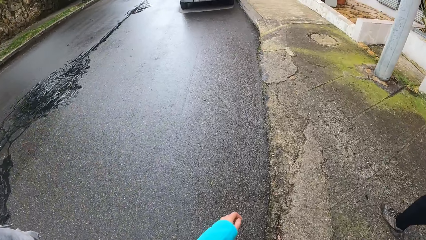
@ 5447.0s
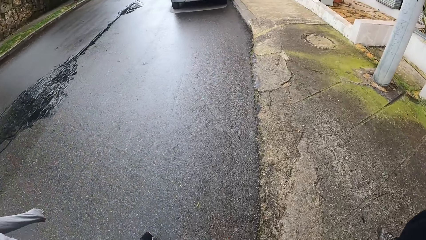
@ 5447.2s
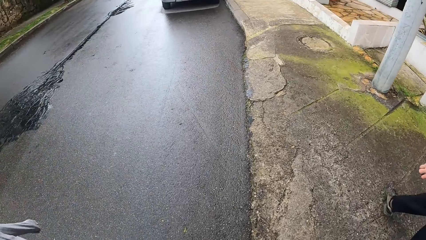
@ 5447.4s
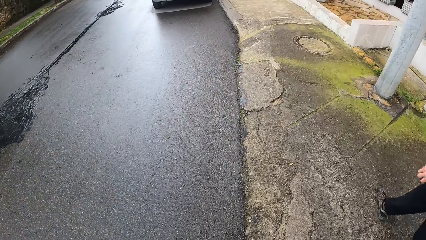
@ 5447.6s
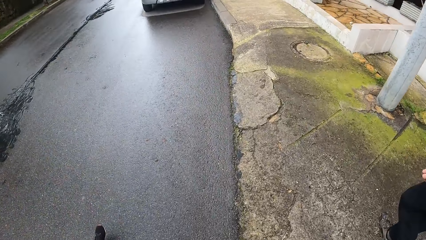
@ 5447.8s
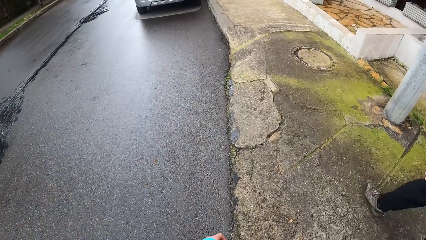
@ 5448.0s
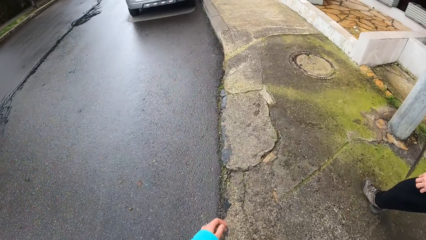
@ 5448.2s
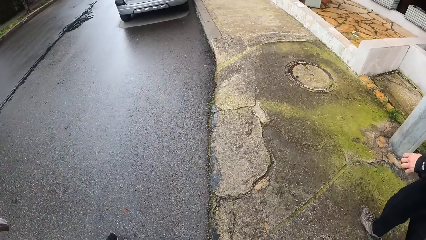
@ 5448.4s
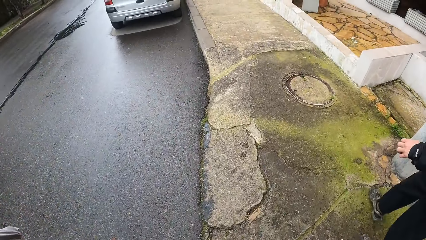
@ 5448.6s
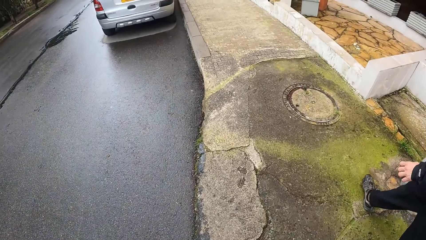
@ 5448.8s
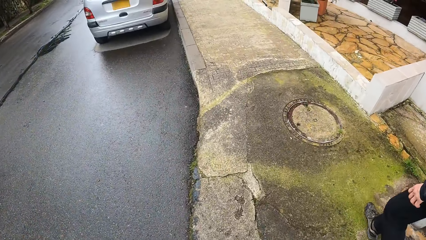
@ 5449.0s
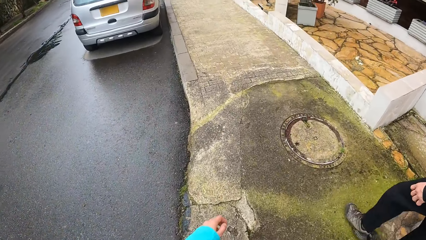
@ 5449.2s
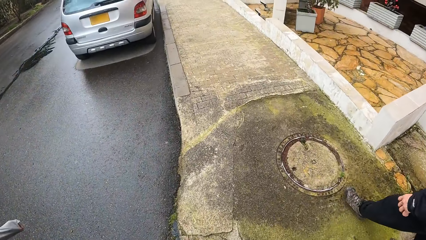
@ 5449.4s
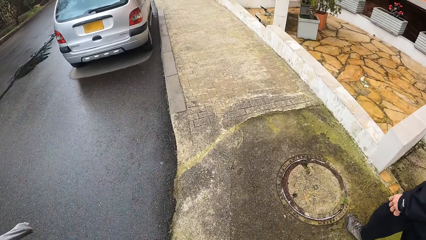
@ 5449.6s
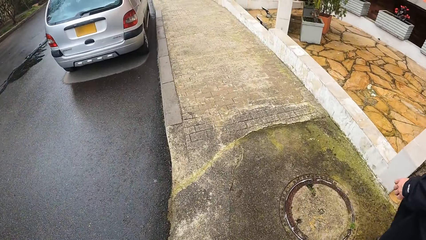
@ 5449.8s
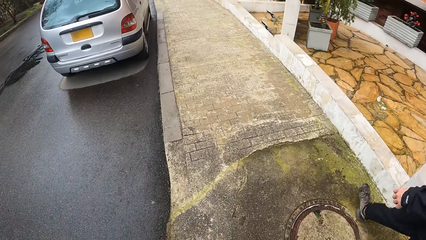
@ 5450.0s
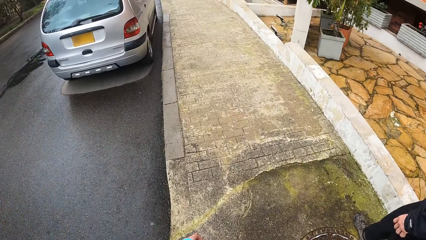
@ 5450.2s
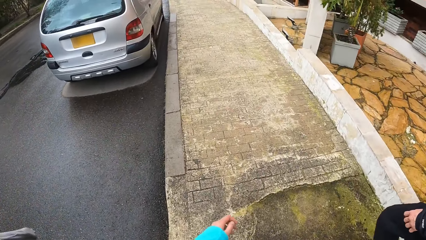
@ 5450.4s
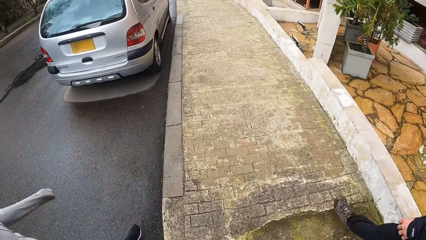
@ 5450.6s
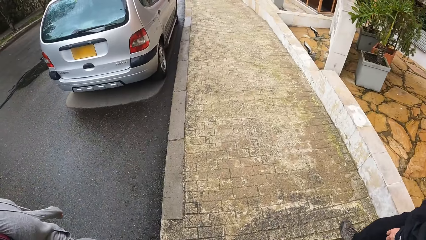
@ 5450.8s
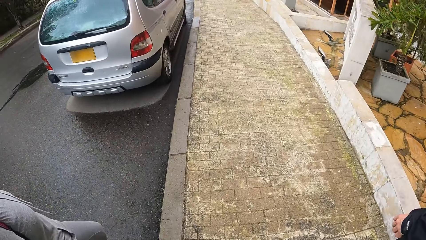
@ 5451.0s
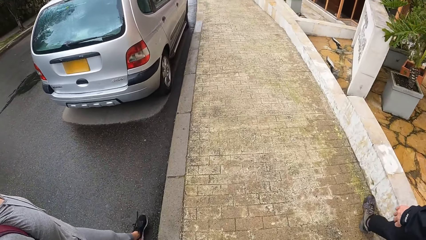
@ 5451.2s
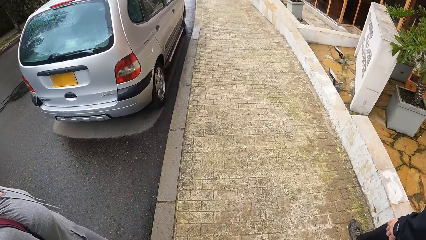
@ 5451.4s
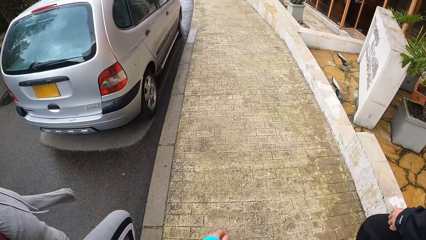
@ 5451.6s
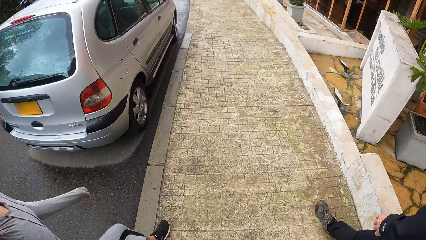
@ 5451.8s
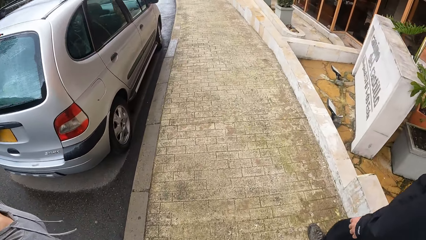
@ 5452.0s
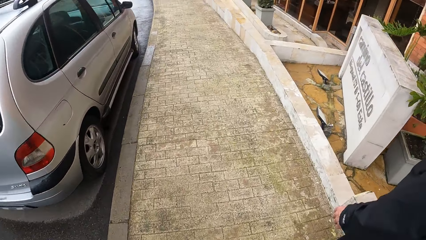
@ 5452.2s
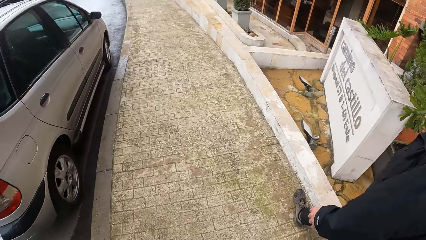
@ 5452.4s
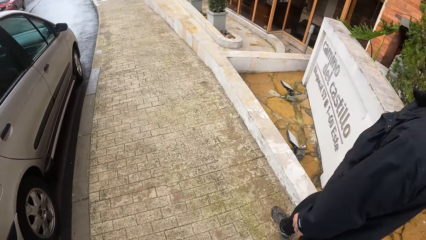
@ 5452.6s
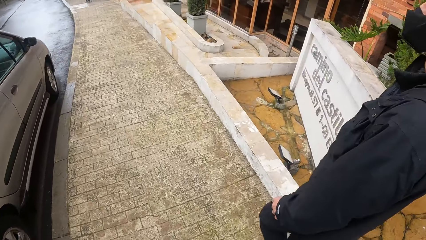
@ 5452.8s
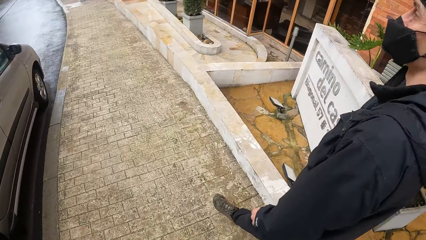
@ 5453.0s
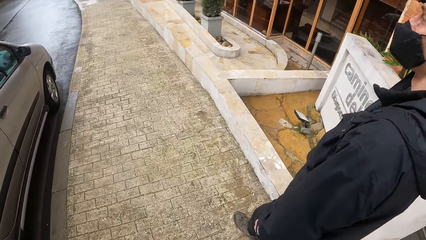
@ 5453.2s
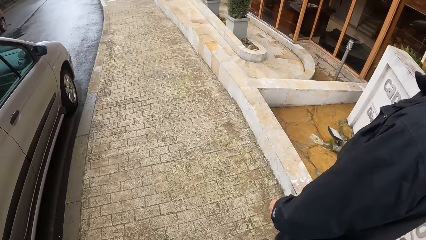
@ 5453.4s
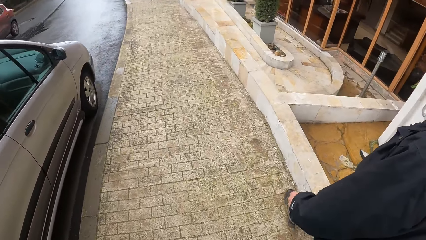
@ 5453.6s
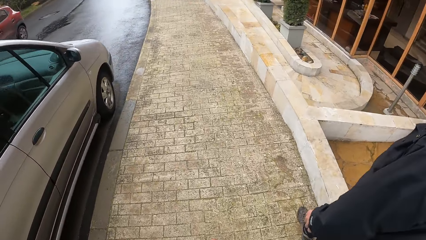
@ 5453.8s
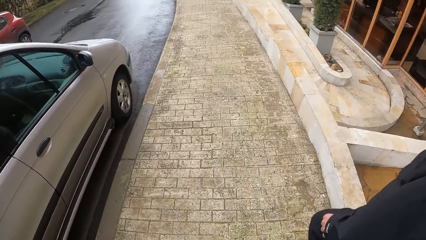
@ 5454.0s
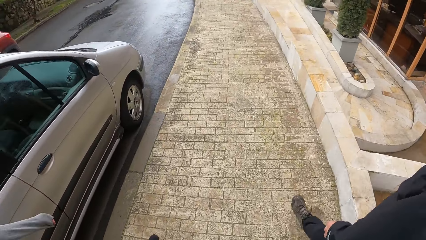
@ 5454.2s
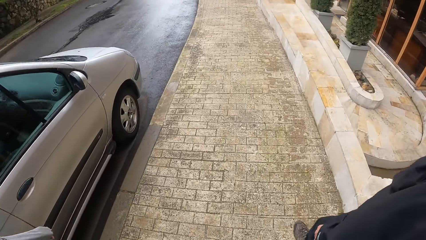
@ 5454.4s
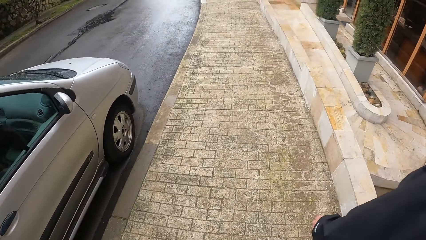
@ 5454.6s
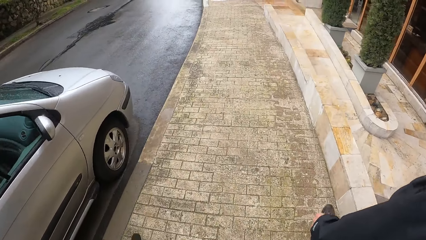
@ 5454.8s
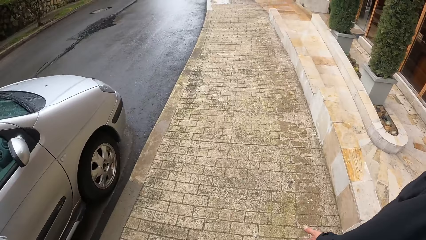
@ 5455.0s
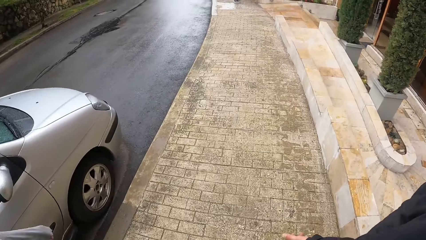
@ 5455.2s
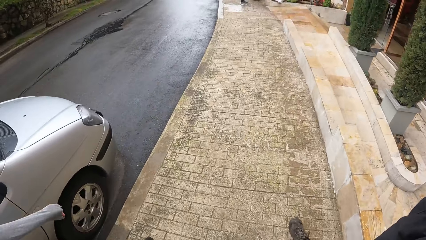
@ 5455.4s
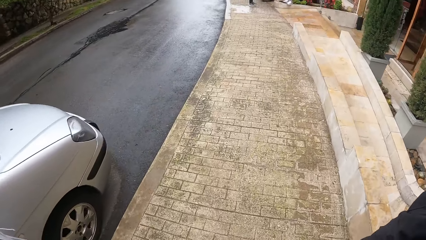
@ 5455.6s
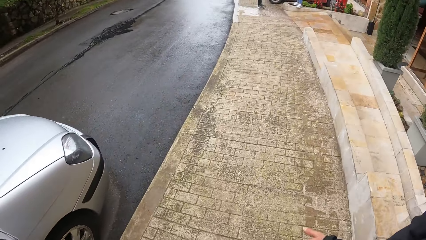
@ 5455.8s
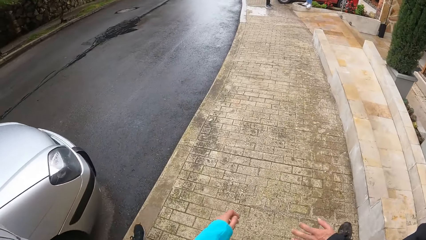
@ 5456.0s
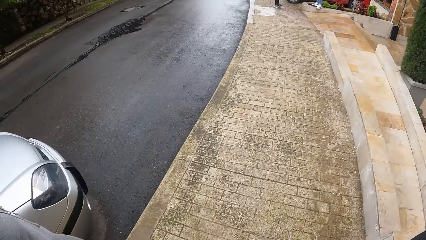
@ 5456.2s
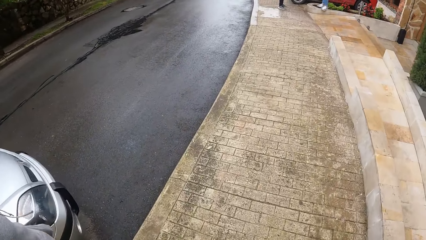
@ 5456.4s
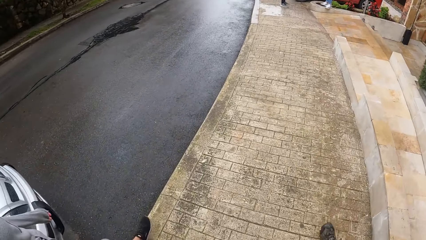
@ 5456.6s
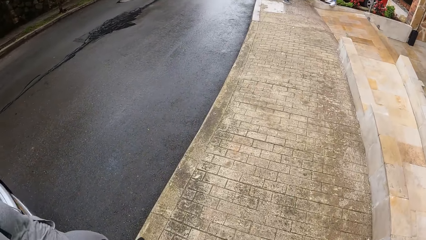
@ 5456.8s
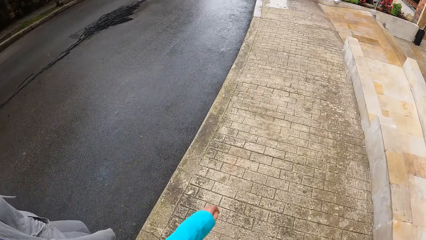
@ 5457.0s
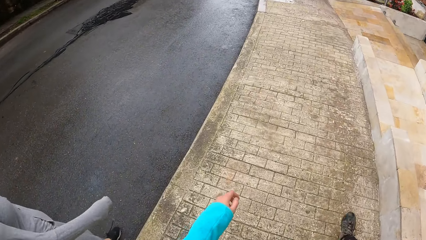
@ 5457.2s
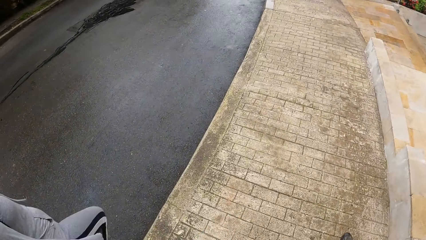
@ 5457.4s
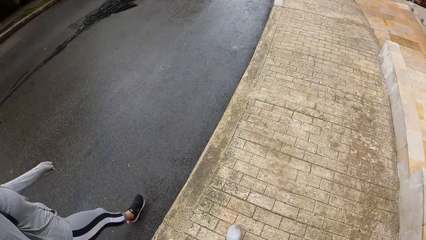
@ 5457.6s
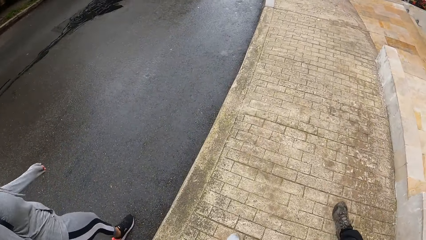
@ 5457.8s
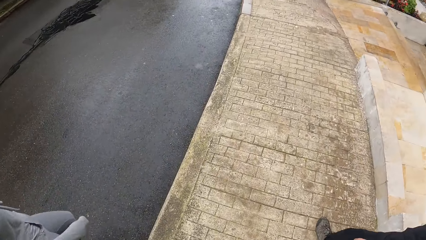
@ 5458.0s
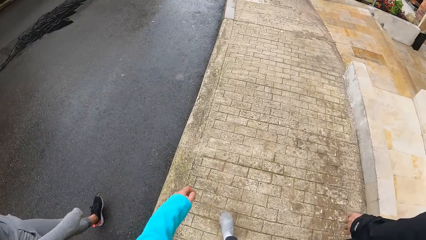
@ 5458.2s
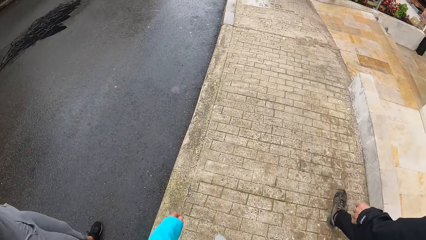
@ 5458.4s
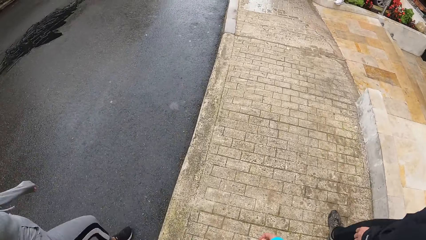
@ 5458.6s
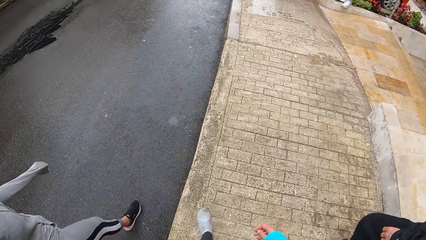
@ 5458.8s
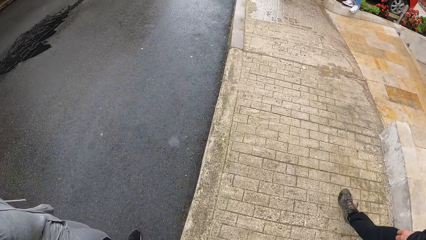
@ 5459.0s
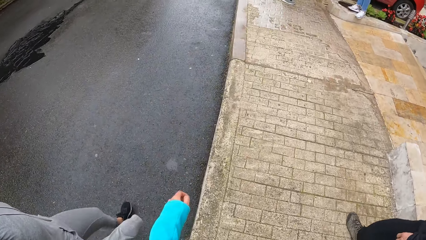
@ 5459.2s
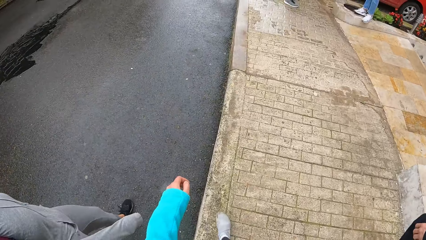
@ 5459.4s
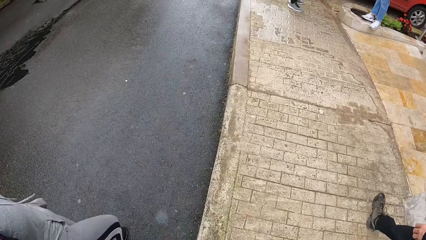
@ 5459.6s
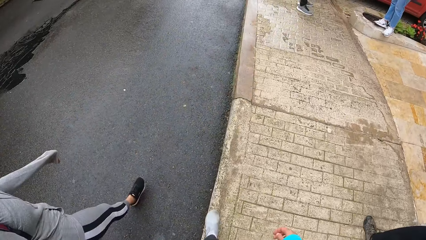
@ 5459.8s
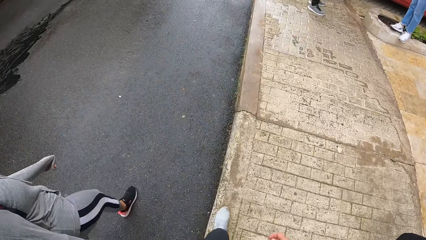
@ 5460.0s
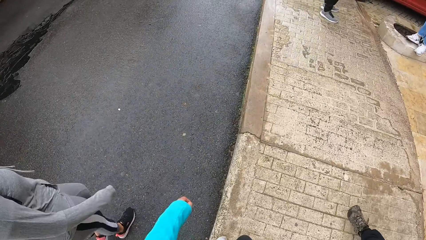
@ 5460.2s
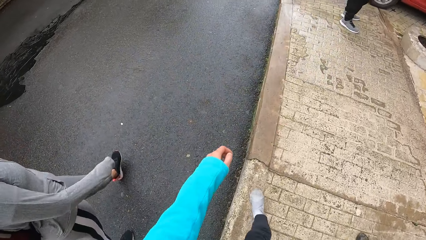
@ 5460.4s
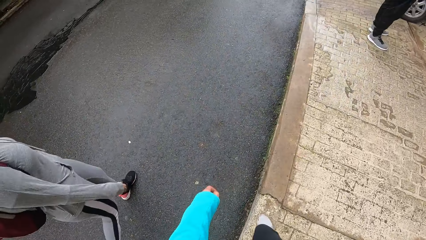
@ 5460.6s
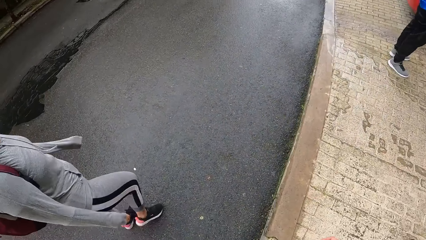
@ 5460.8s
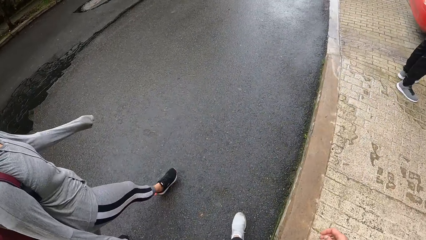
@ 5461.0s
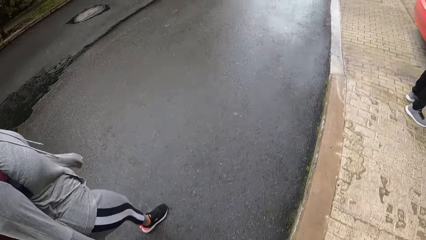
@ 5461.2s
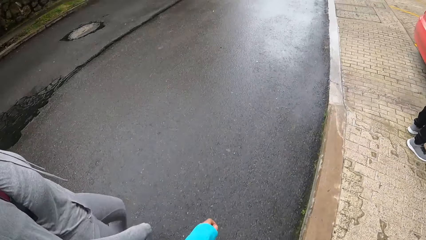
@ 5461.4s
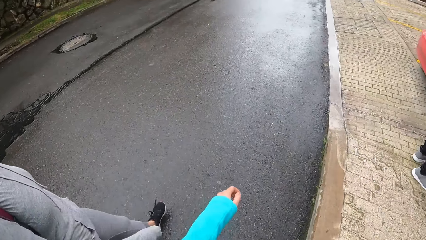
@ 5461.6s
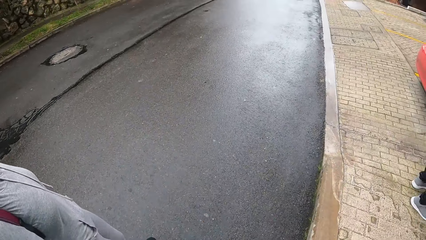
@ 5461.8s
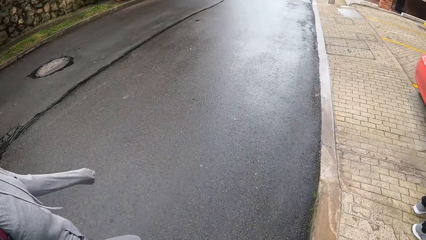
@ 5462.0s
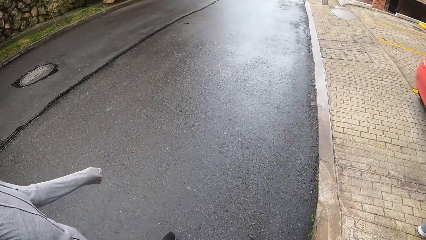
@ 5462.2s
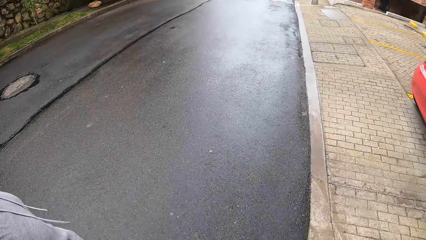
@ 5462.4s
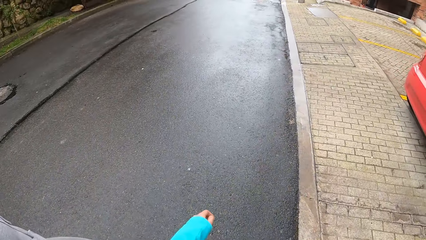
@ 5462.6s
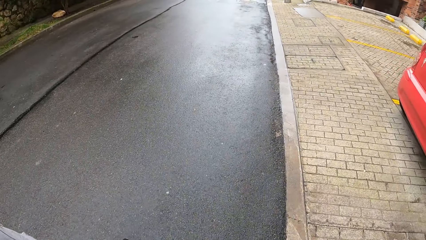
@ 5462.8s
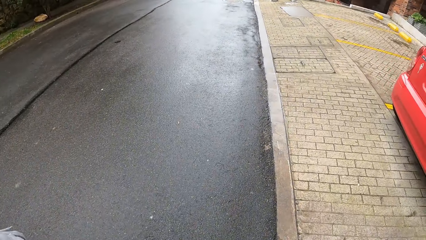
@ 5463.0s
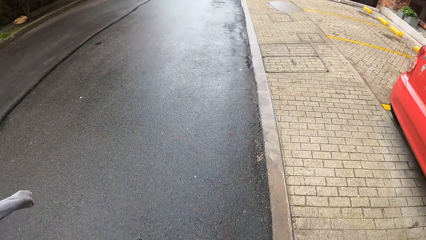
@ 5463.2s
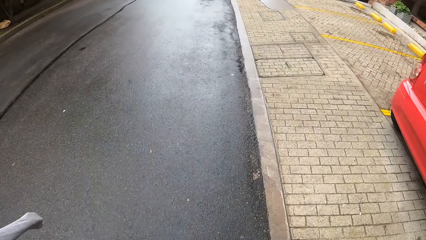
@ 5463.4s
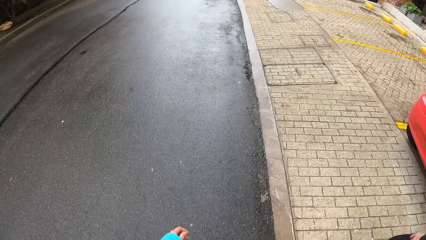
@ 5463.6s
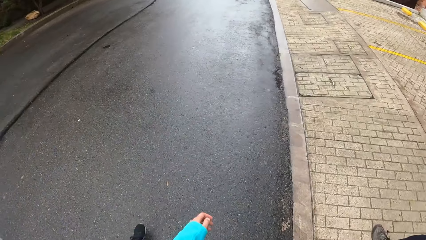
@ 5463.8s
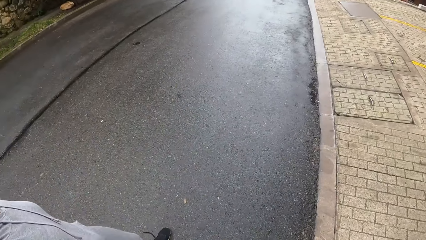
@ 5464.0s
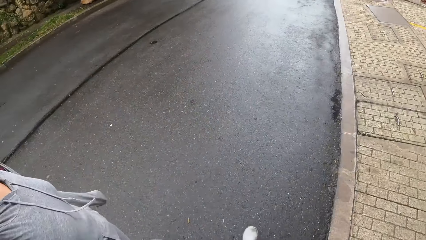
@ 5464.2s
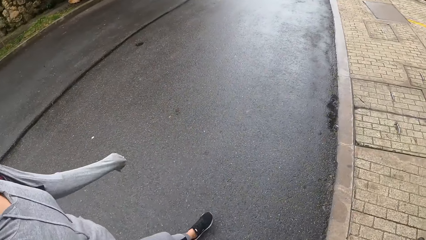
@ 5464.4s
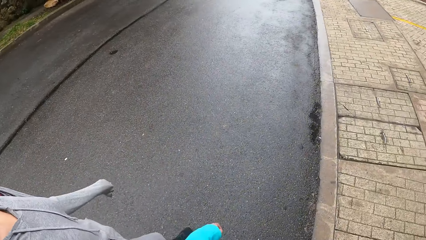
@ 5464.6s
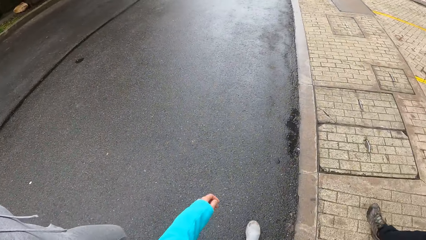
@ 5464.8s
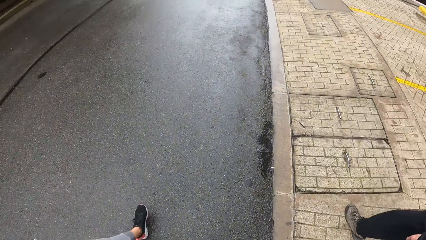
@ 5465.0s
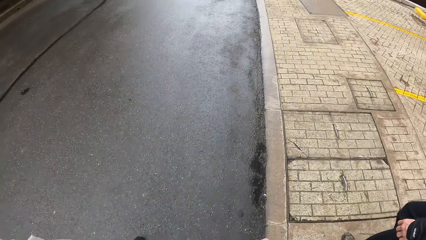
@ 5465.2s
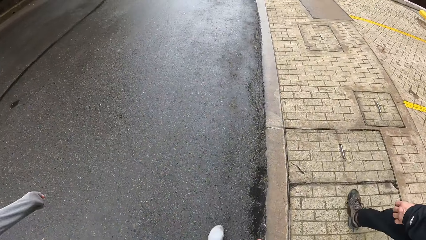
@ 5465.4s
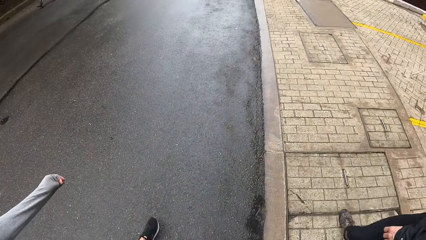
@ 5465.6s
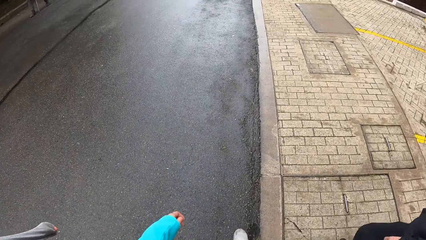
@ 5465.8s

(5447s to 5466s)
A woman walks beside the camera wearer. A man moves around. The camera wearer moves around.
